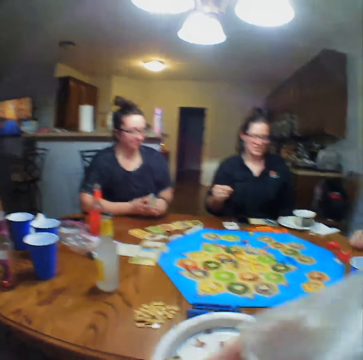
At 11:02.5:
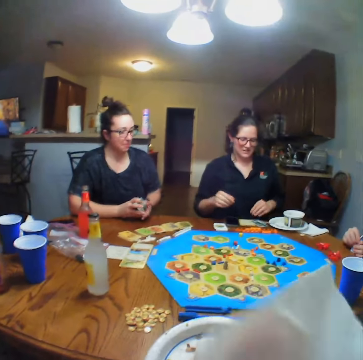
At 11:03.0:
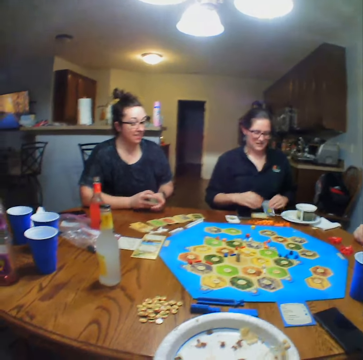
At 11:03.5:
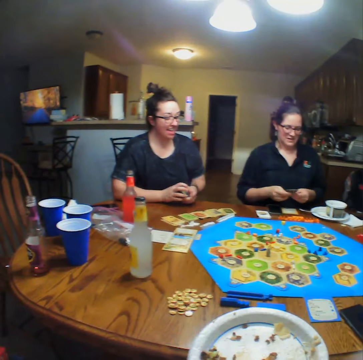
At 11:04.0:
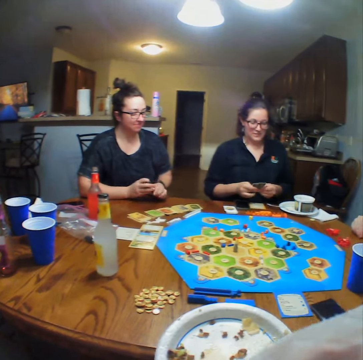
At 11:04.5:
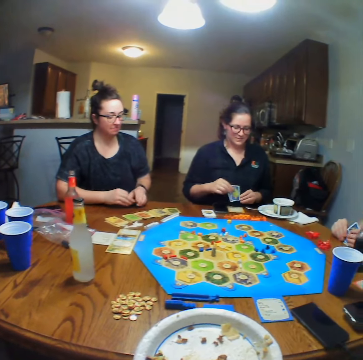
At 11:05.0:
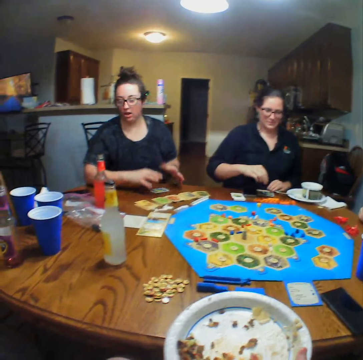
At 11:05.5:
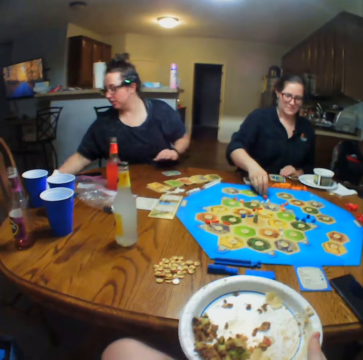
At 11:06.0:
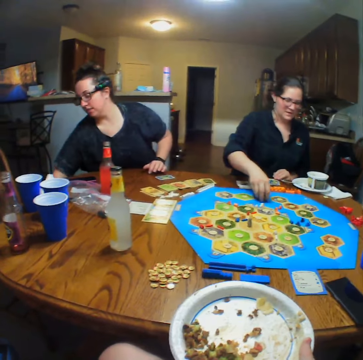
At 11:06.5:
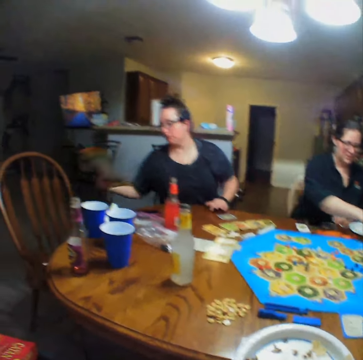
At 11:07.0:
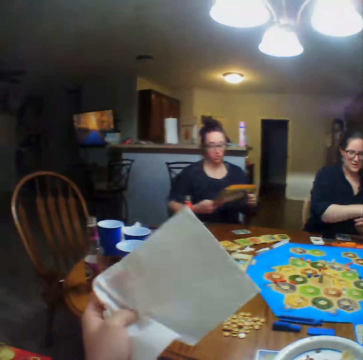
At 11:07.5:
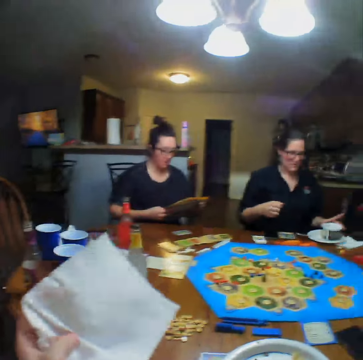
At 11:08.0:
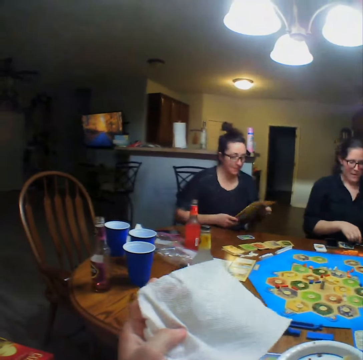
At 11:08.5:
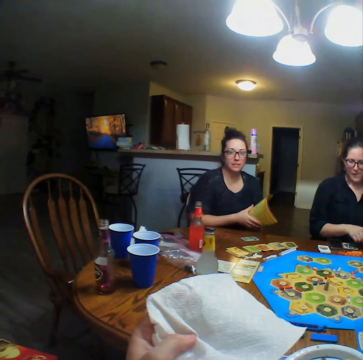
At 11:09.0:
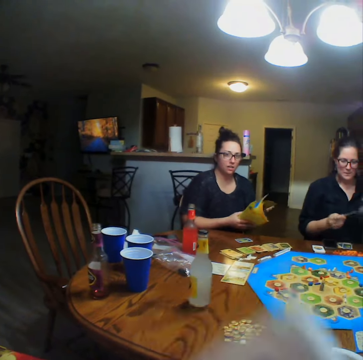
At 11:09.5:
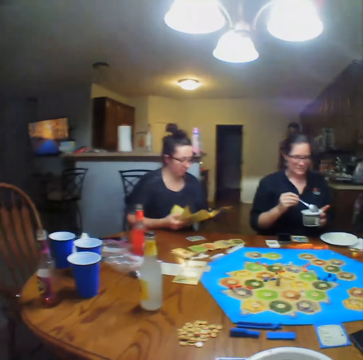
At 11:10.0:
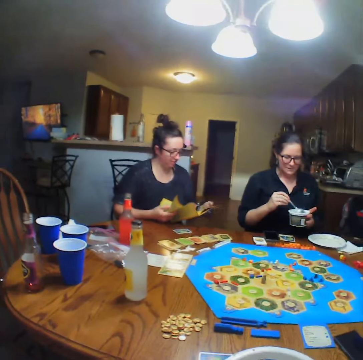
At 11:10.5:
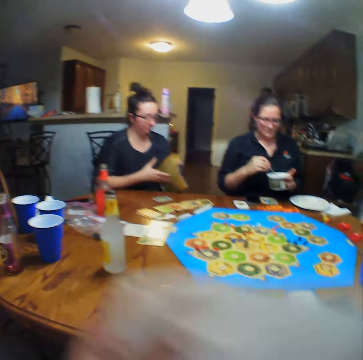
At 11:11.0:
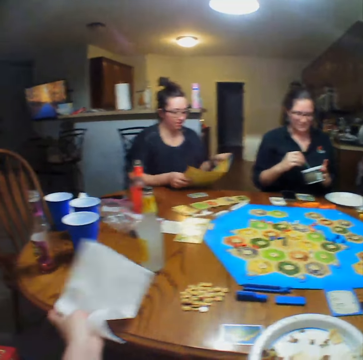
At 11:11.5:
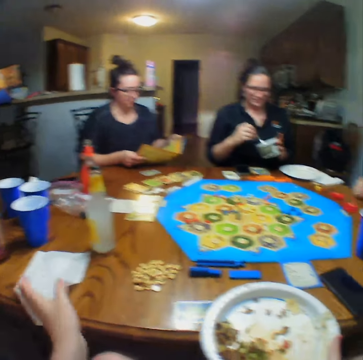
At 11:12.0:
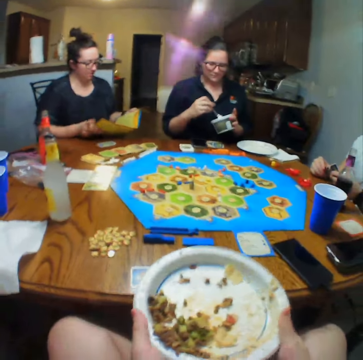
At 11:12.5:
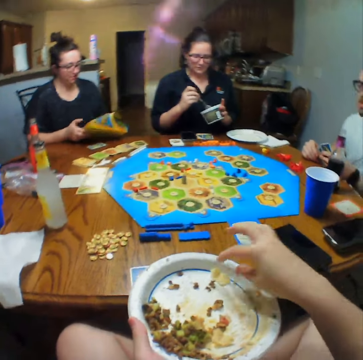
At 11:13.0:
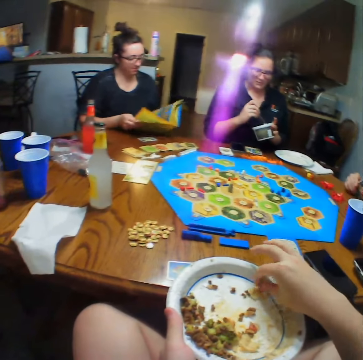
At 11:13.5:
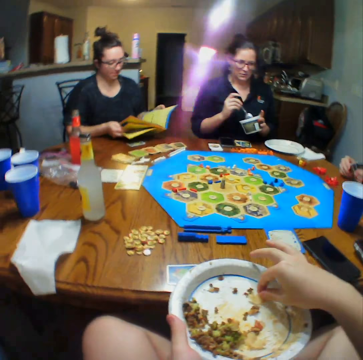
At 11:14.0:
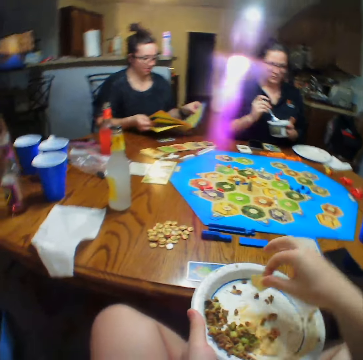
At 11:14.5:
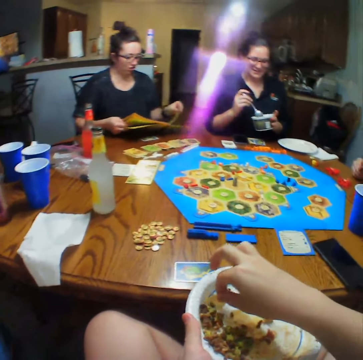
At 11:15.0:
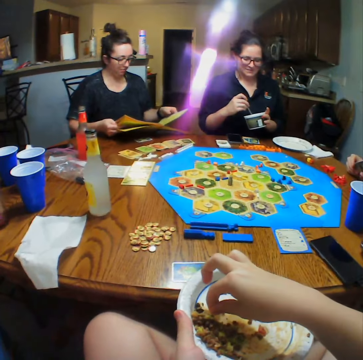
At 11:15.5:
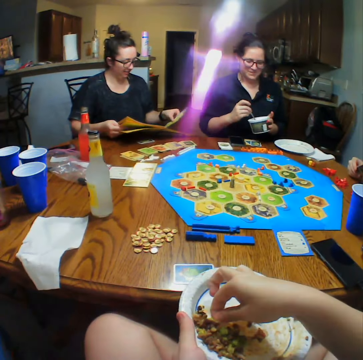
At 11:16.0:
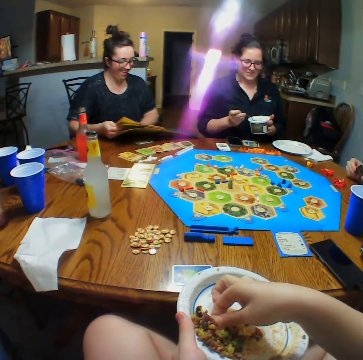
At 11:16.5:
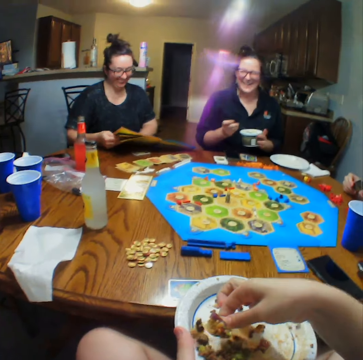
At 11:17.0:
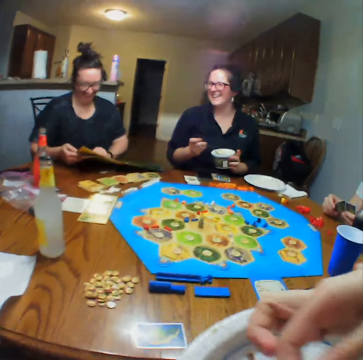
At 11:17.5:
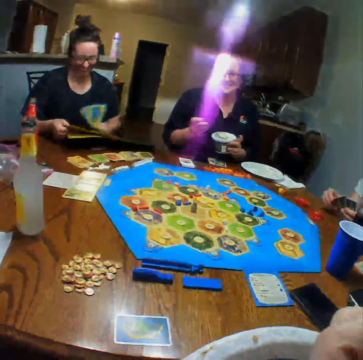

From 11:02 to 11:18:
A woman moves the block on the board. Another woman picks a book from the chair. The other woman looks at the book. The camera wearer talks to the other woman. They place the paper towel on the table. They eat the food. They take the food from the plate. The first woman takes food from the tin with a spoon. The camera wearer eats the food.

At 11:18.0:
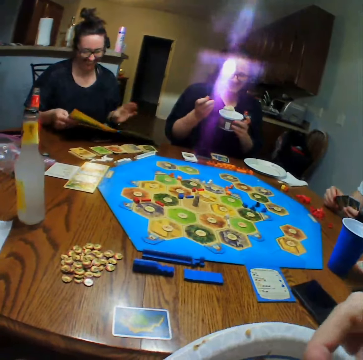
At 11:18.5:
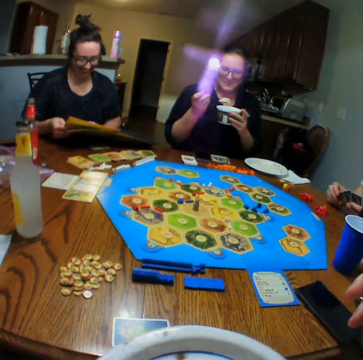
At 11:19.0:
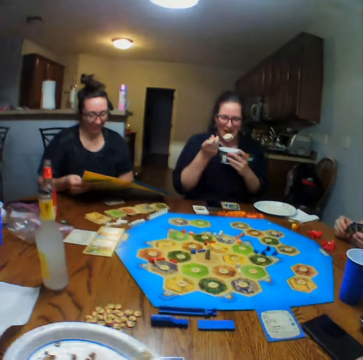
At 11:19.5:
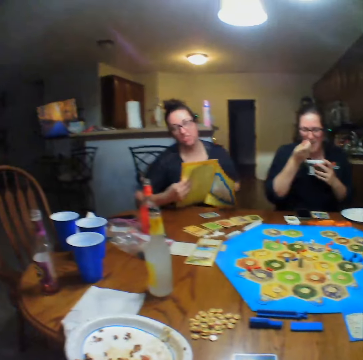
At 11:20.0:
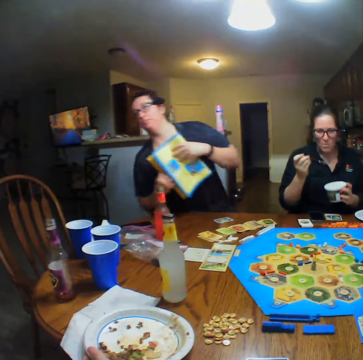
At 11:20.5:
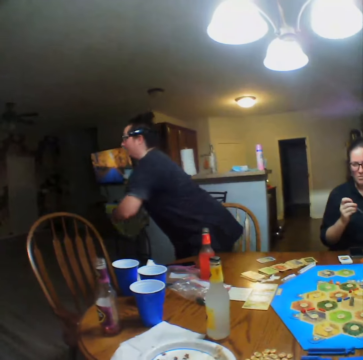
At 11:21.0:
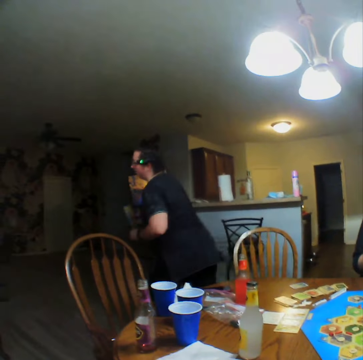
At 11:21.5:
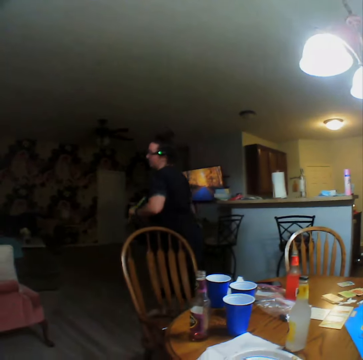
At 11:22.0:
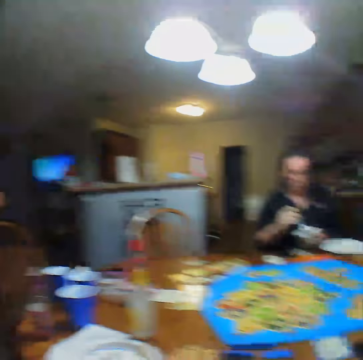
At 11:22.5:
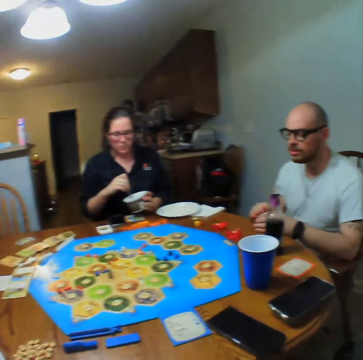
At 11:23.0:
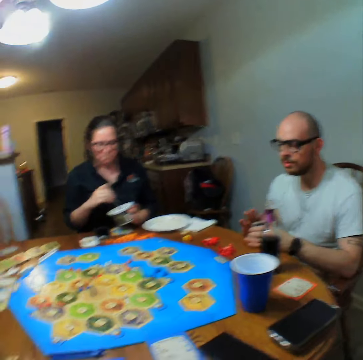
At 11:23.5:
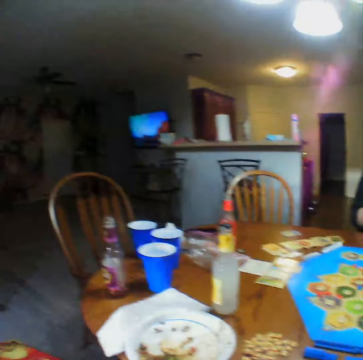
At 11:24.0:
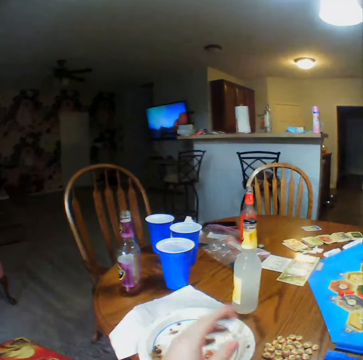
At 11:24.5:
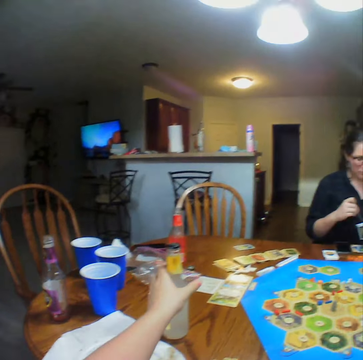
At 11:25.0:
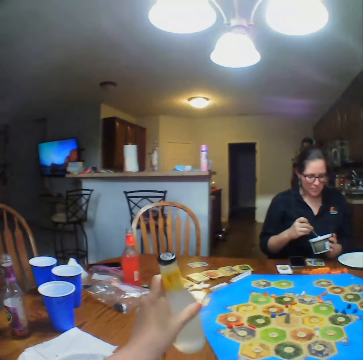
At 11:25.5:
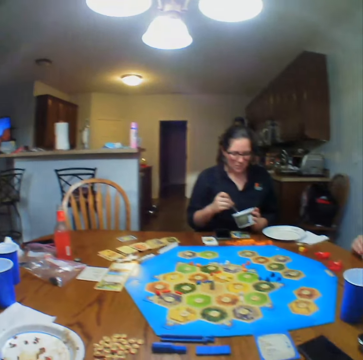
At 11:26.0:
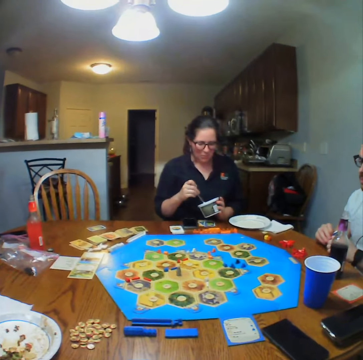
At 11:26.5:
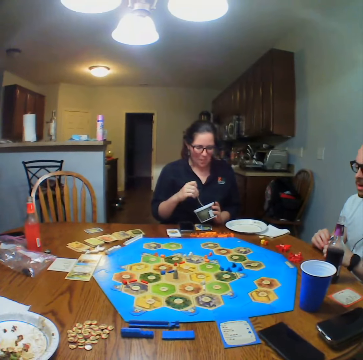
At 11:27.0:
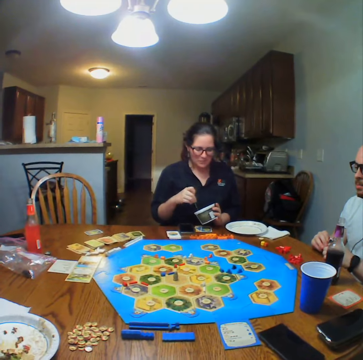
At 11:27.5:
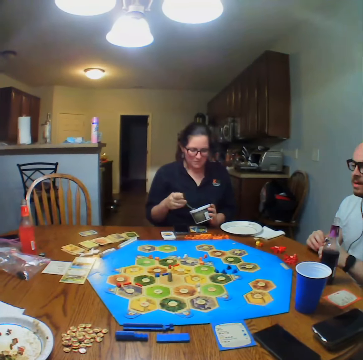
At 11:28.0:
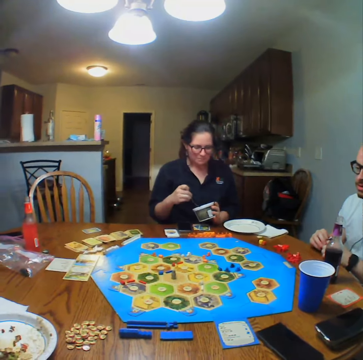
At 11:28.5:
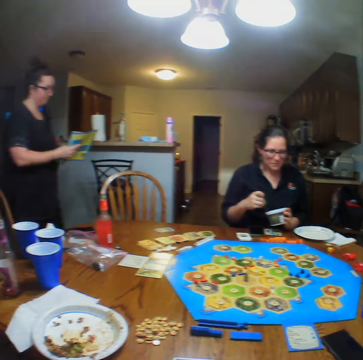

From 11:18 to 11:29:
A woman flips the pages of the book. She eats the food and walks away from the table. The camera wearer looks at a man. They look around. They drink. They pick a bottle of lemonade from the table. Another woman eats.

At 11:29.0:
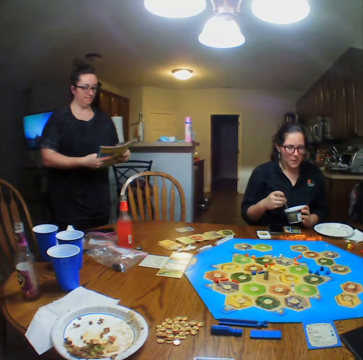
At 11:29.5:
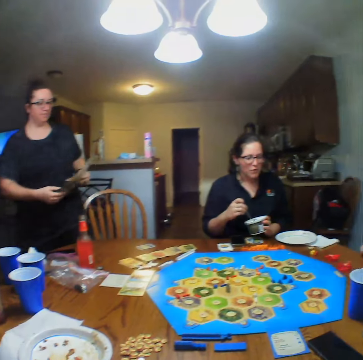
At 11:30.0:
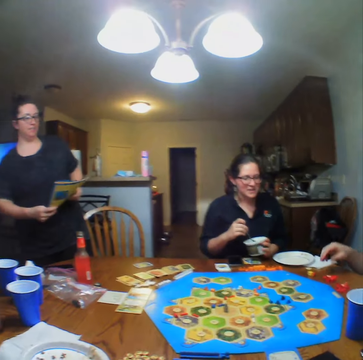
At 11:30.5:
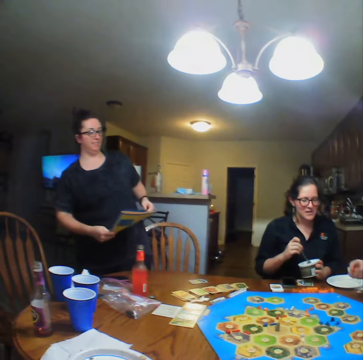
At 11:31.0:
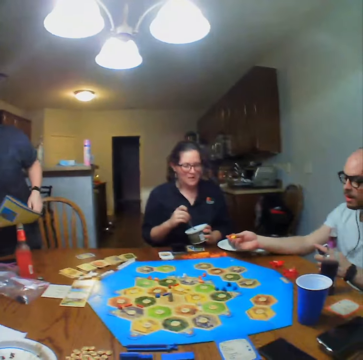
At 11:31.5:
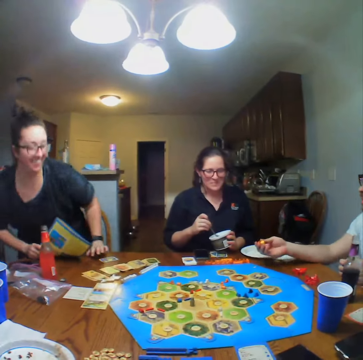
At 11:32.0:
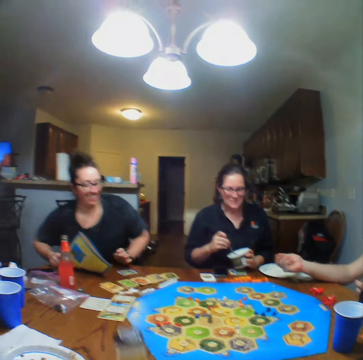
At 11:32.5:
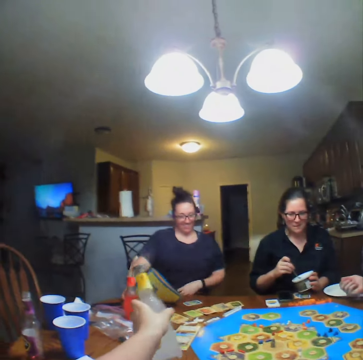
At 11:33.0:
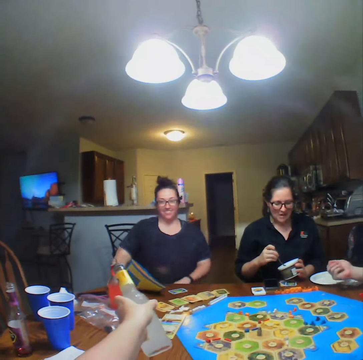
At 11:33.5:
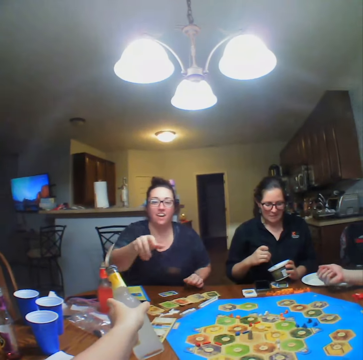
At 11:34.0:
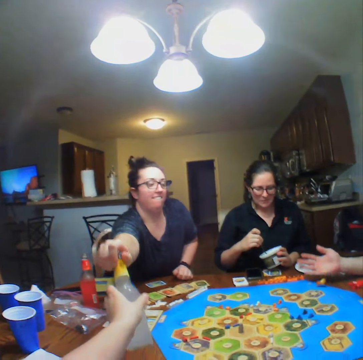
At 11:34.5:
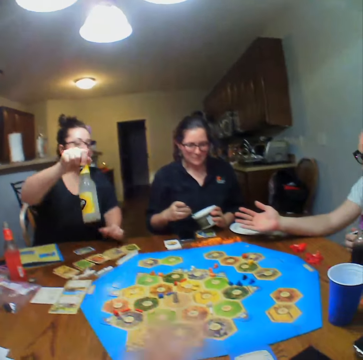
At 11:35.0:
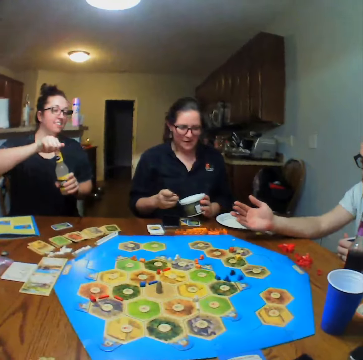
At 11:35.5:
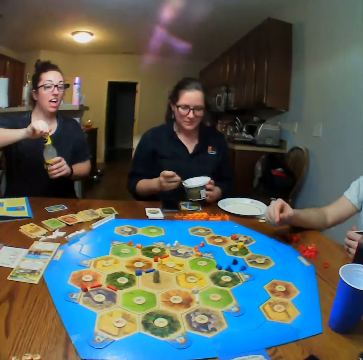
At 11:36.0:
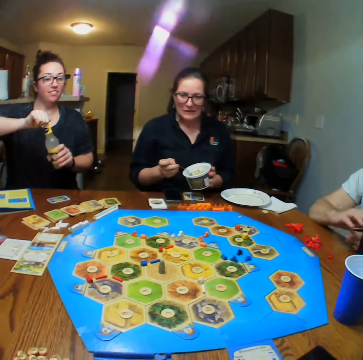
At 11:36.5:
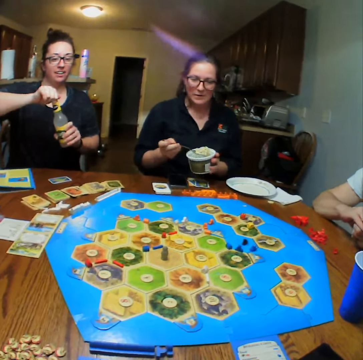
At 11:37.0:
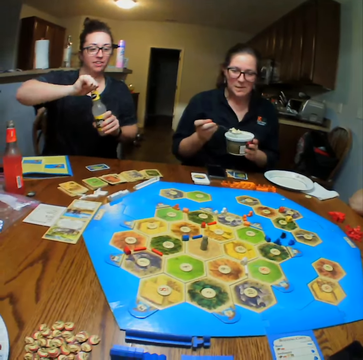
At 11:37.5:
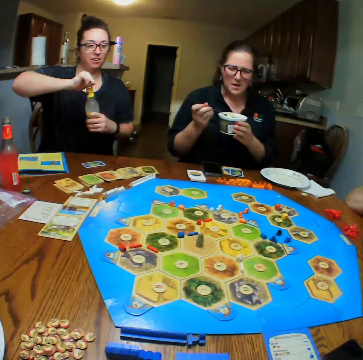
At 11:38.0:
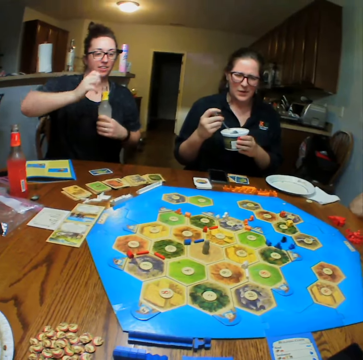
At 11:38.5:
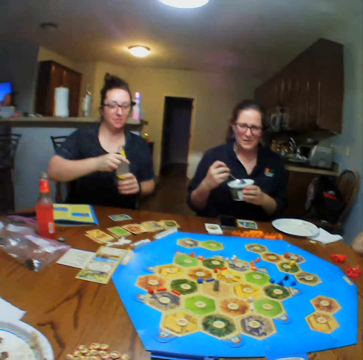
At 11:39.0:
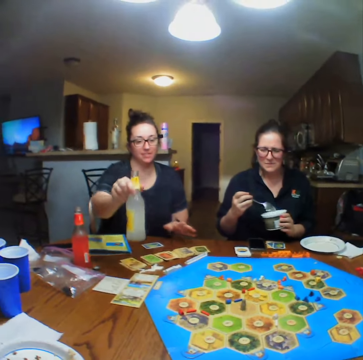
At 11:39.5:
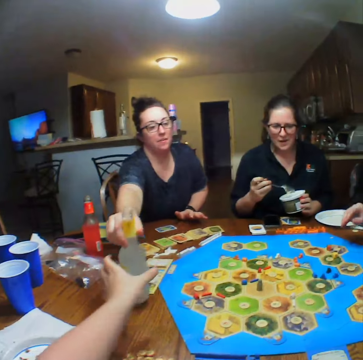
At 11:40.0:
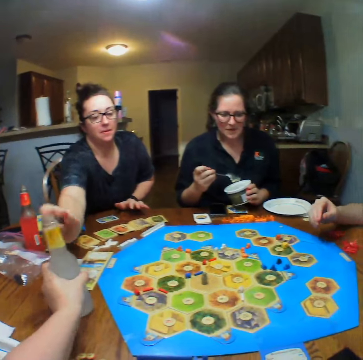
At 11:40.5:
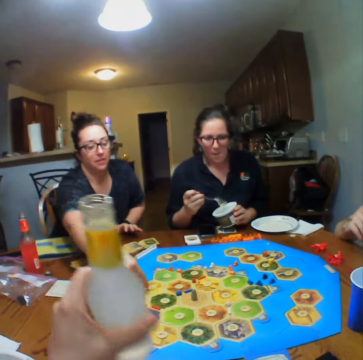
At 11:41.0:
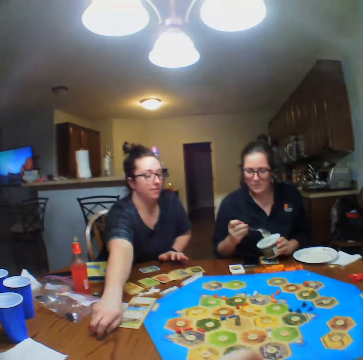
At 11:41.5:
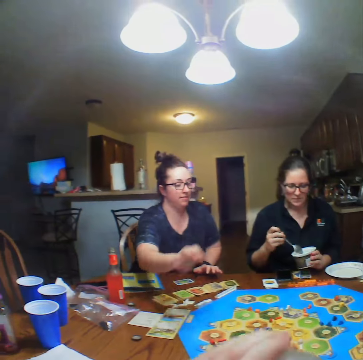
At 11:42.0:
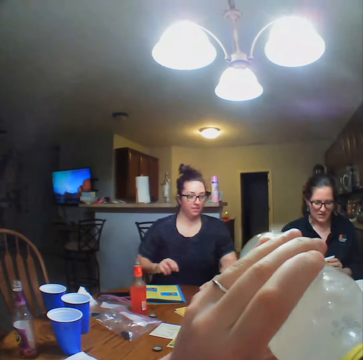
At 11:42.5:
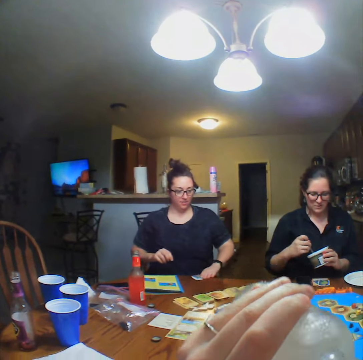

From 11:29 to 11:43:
A woman sits at the table. The camera wearer gives the woman the bottle. The woman takes the bottle of lemonade from the camera wearer. She opens the bottle of lemonade. Another woman eats. The first woman hands the camera wearer the bottle of lemonade. The camera wearer drinks the lemonade.
